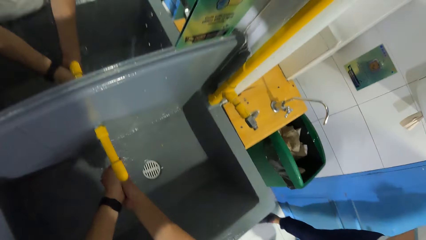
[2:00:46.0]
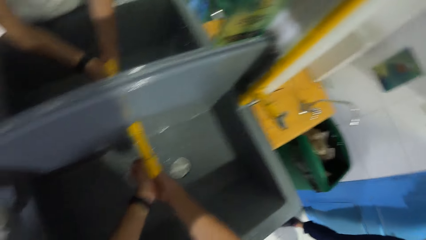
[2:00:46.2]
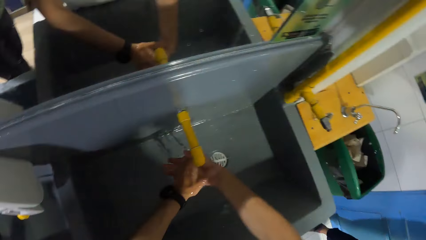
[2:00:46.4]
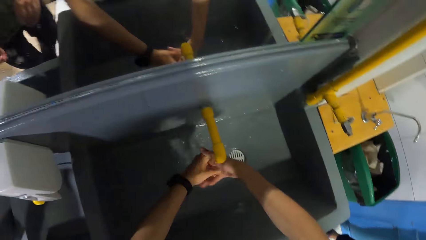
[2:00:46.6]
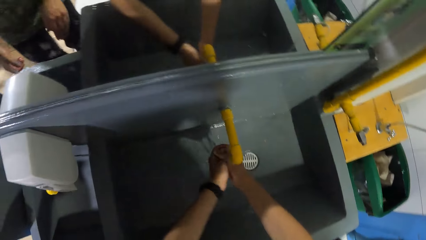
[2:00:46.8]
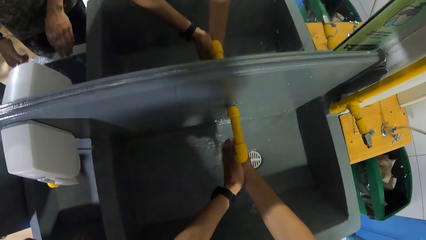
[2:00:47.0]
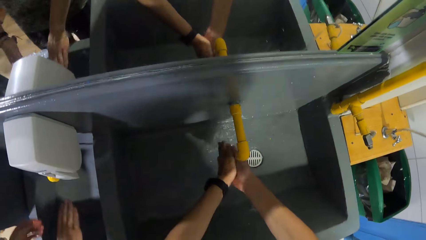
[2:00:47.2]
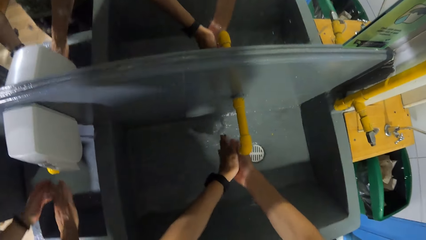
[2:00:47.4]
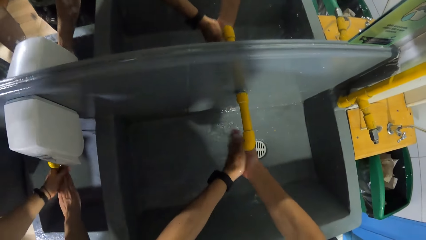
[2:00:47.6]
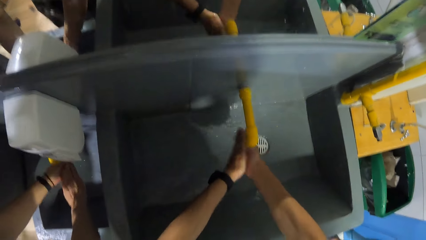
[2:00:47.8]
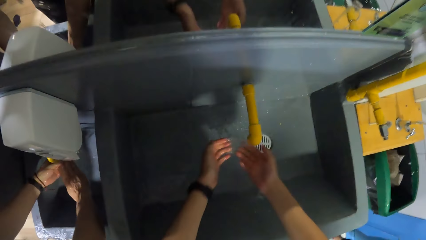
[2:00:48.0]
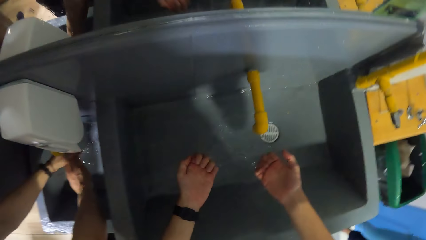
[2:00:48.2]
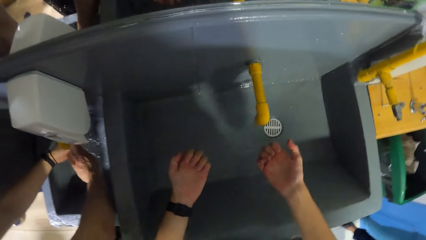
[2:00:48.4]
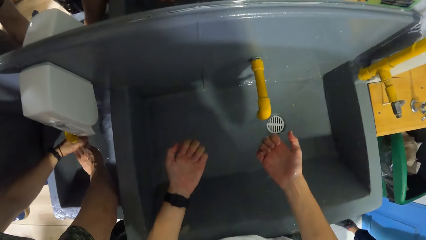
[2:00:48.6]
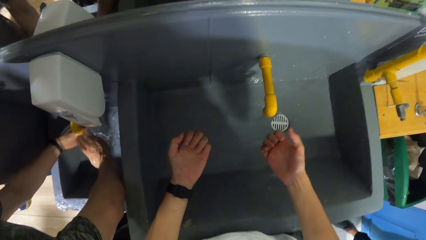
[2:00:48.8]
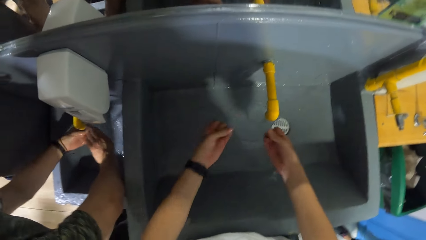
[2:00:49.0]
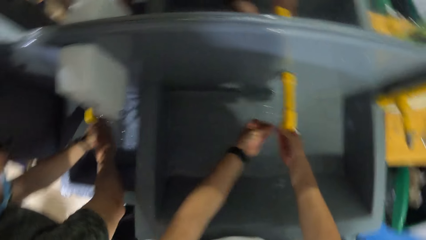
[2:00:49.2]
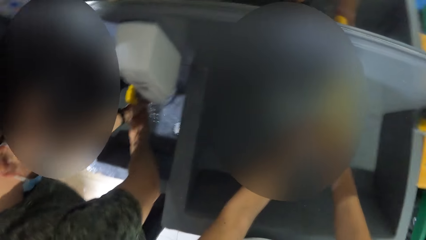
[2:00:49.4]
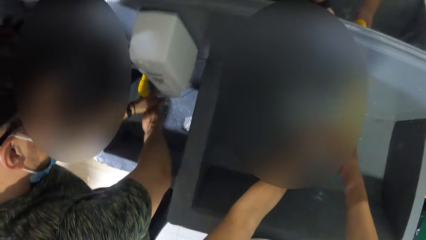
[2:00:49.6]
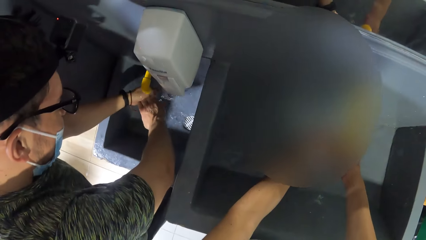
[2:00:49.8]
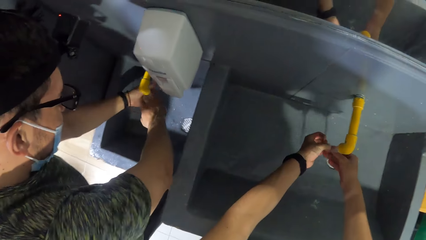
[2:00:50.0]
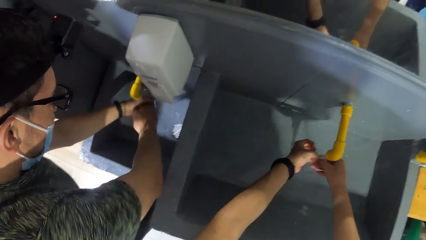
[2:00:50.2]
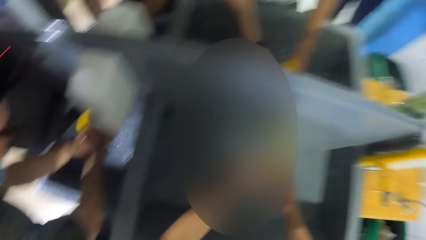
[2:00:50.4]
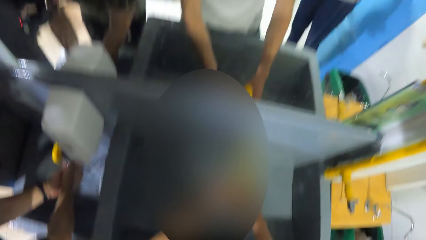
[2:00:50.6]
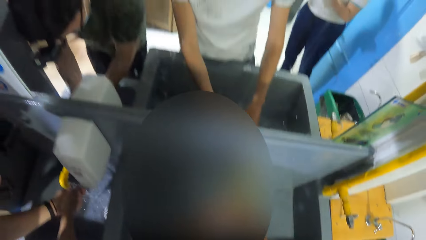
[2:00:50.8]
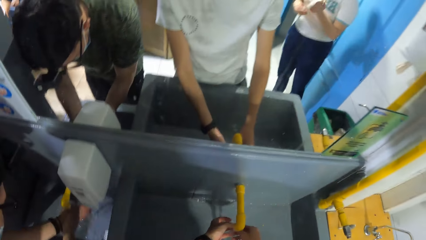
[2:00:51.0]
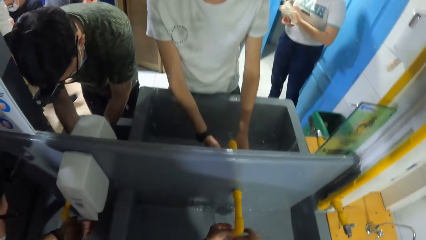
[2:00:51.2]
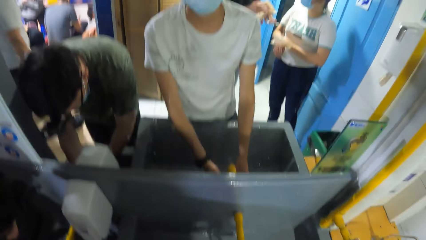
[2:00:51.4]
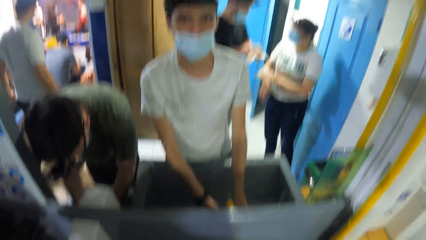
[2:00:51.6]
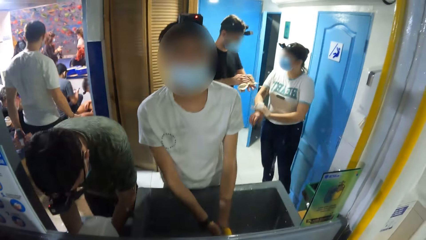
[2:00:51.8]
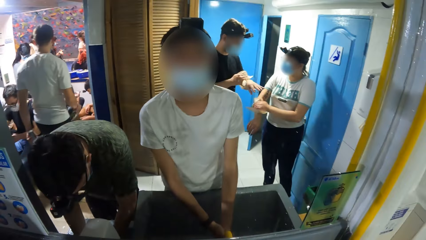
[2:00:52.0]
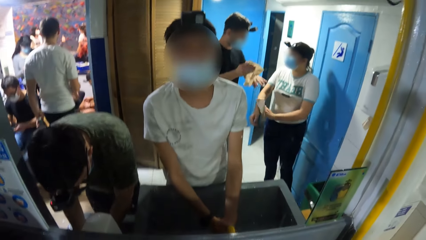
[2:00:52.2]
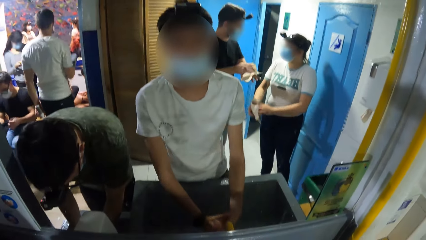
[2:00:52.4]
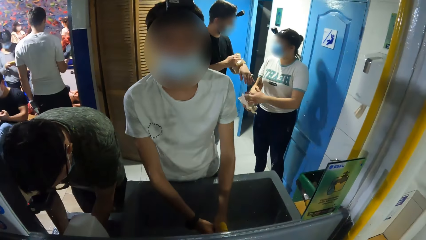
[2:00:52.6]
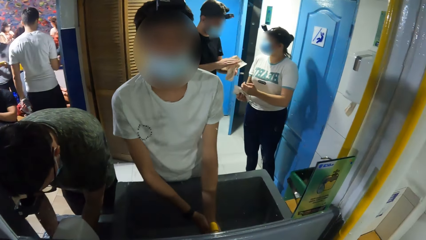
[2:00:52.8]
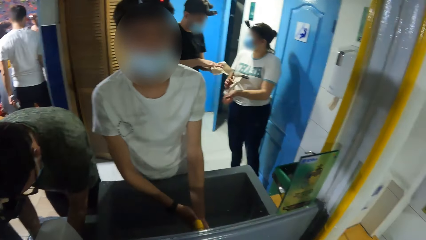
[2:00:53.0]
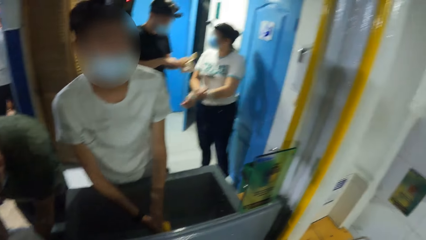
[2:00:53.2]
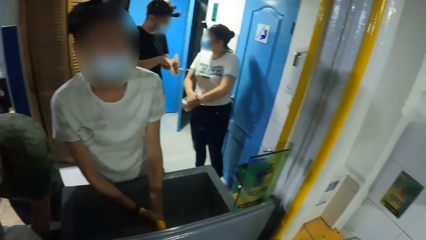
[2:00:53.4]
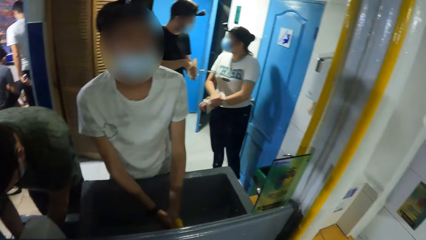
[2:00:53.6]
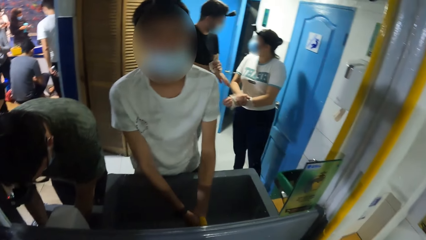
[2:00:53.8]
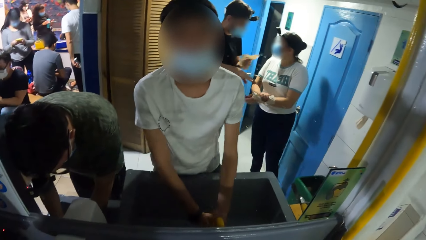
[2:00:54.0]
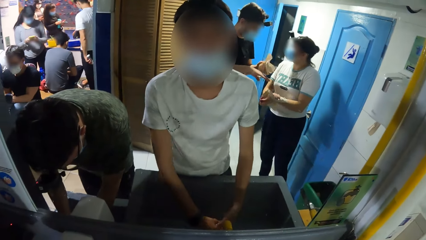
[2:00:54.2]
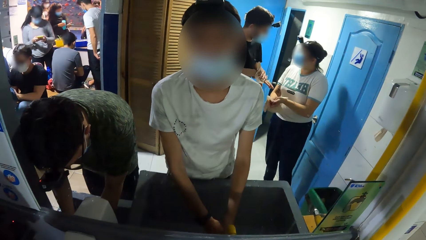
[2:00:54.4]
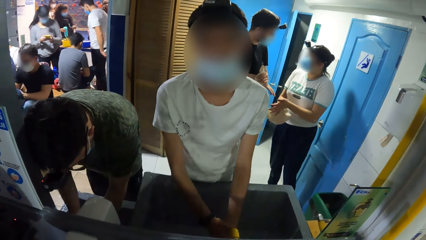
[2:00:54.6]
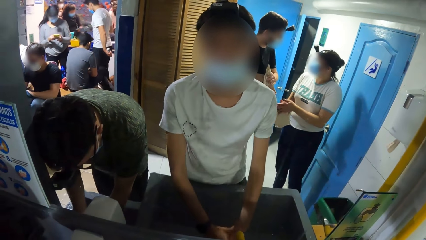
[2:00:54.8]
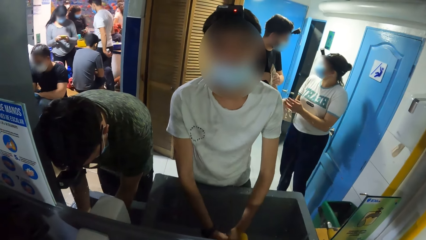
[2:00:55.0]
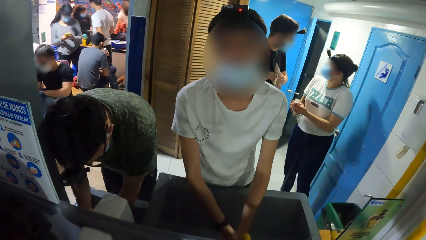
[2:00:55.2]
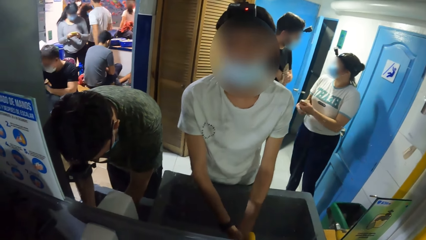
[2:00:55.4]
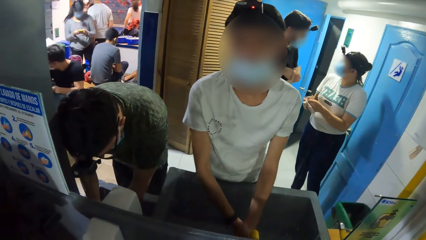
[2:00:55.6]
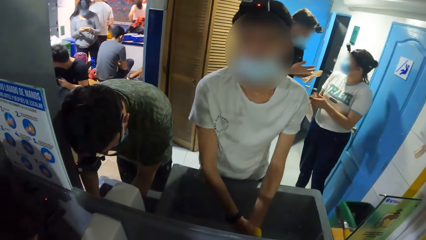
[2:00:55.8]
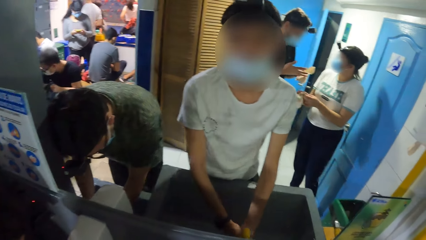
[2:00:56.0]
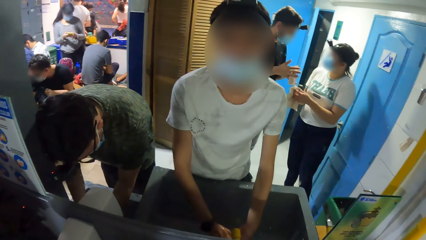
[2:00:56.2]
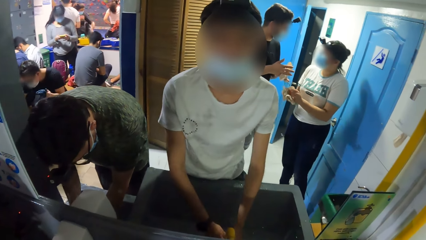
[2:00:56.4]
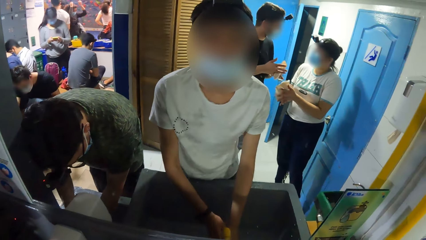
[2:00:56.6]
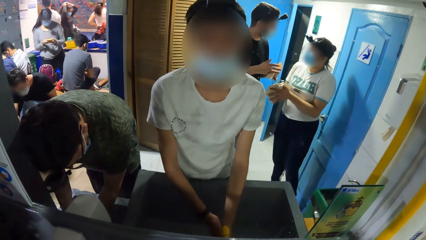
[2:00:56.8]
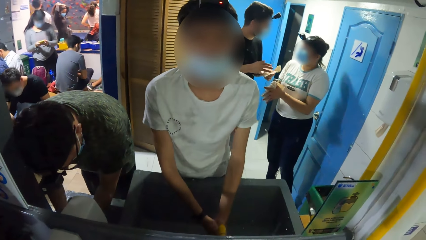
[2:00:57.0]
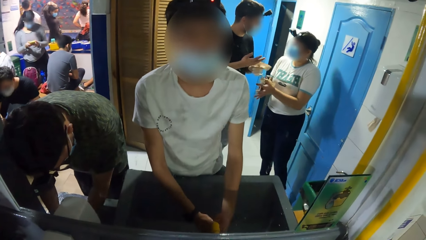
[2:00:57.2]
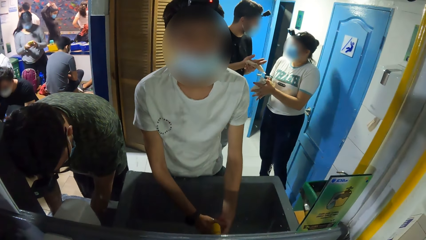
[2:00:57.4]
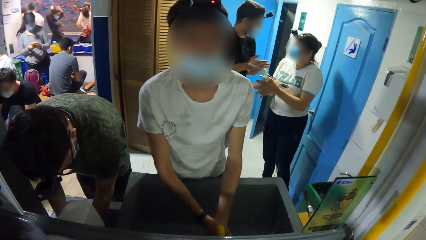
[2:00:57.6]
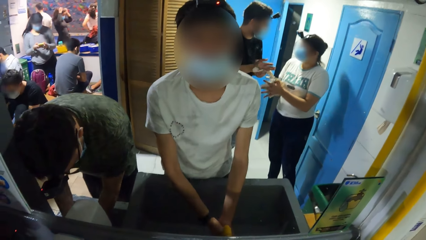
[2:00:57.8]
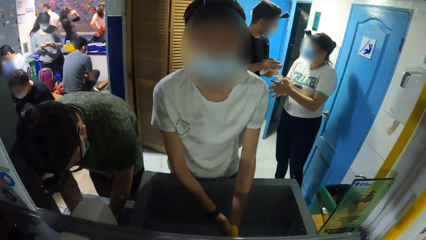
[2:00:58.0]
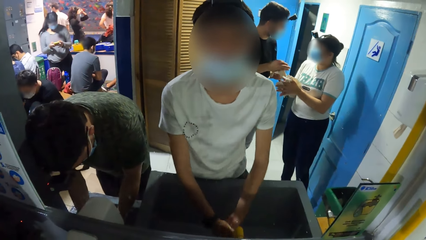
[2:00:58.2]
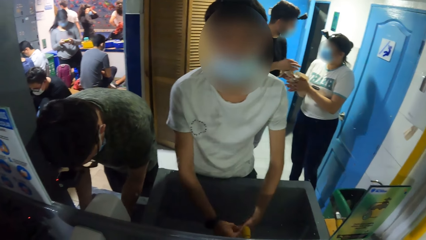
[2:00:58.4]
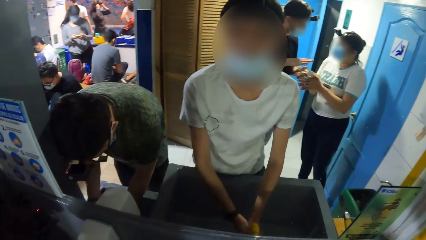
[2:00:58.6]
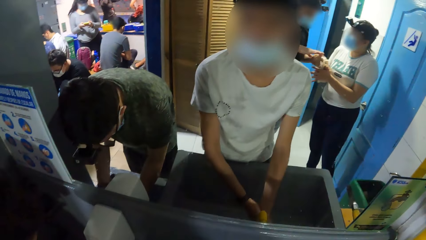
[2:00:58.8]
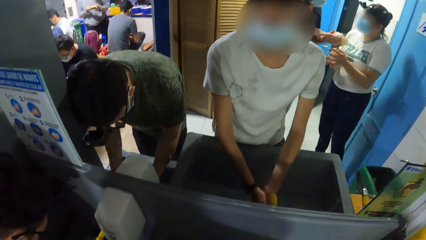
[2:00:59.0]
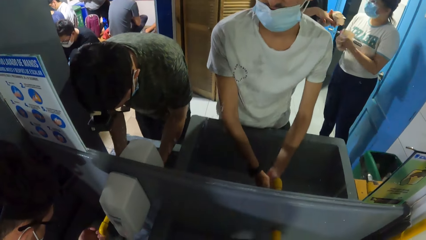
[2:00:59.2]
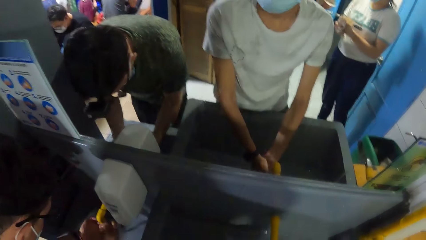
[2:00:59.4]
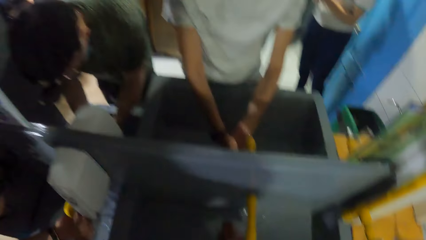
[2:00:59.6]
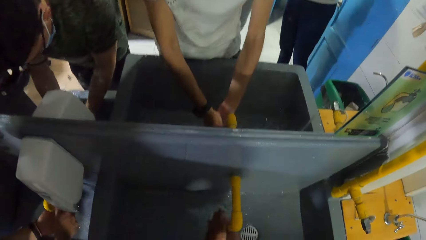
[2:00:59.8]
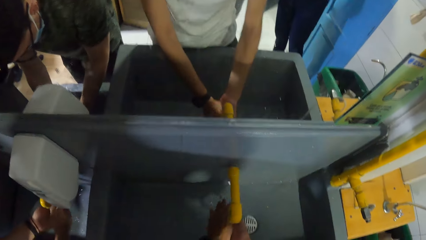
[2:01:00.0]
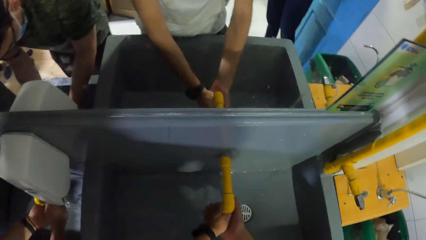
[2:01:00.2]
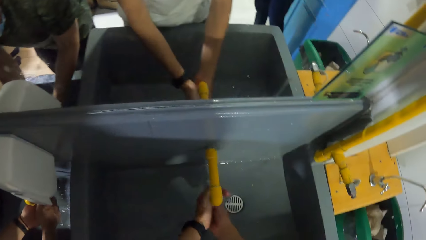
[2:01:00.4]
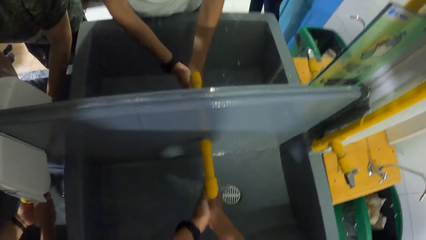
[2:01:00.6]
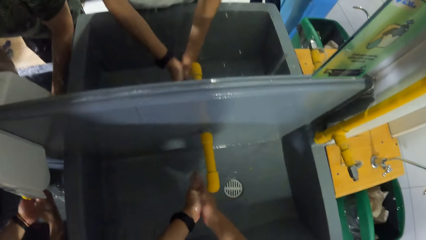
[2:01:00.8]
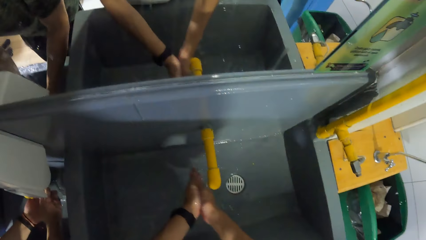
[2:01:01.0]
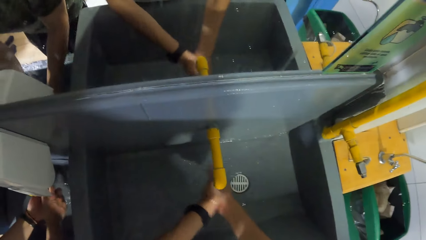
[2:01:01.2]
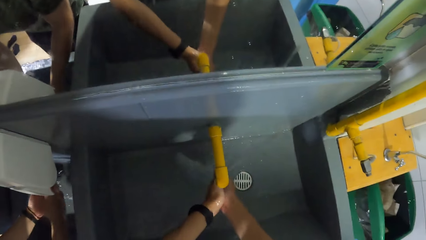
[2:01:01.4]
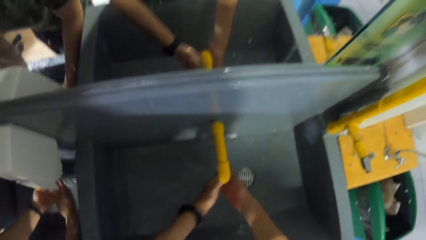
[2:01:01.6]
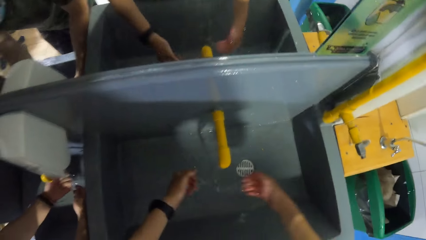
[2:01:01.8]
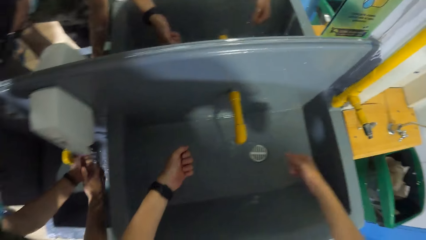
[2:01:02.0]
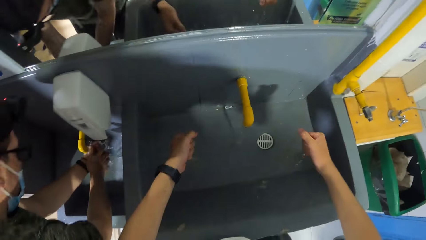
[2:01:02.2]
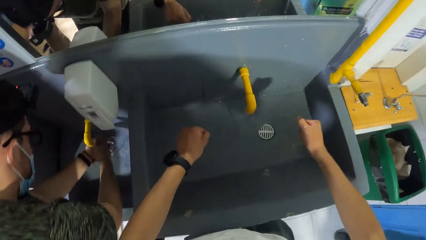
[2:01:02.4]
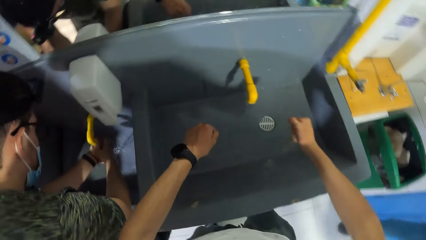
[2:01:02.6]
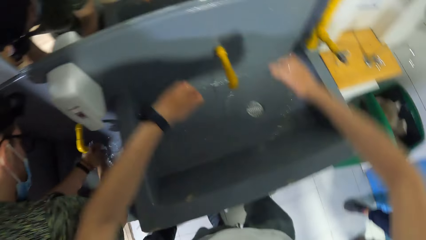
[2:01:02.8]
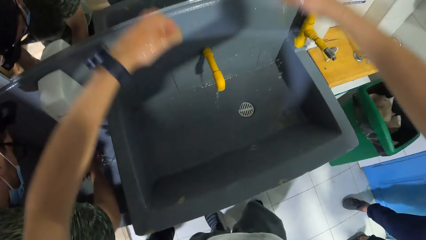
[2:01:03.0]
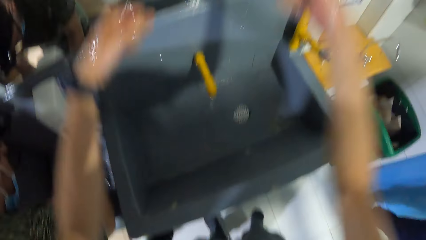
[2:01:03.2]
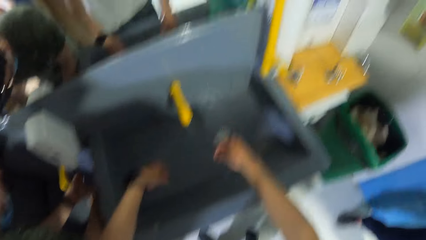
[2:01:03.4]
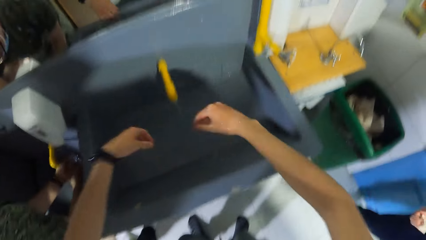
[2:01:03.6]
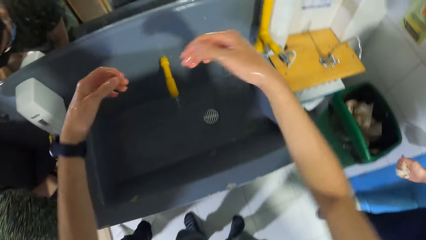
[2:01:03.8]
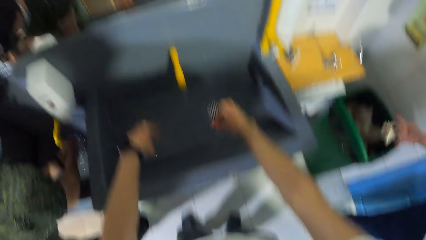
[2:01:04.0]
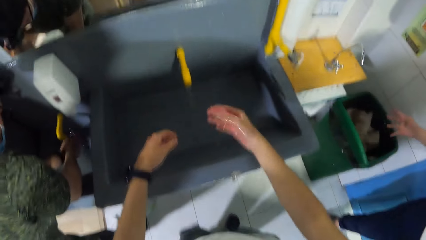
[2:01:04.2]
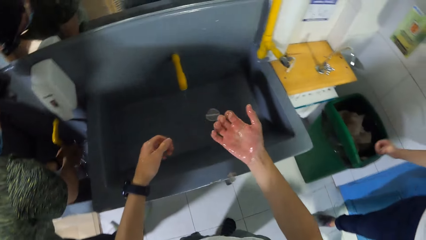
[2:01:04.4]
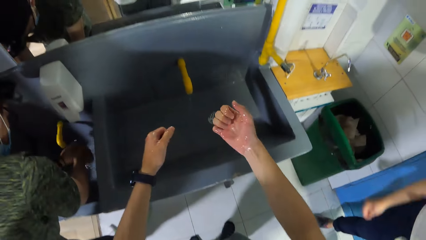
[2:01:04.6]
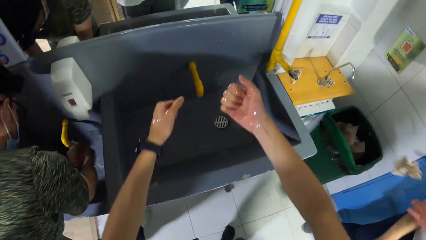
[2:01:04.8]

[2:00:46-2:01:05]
The camera wearer moves the hands up, moves the hands forward and cleans the hands. They look forward. They look at the hands. They rub the hands. They move the hands up. They shake the hands.
